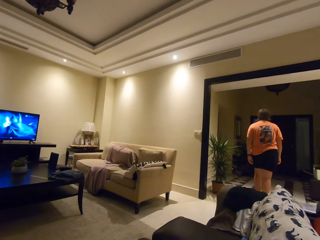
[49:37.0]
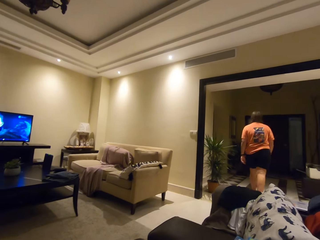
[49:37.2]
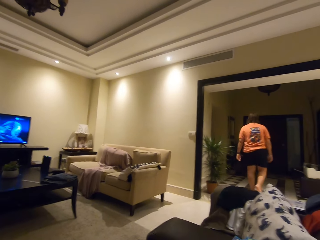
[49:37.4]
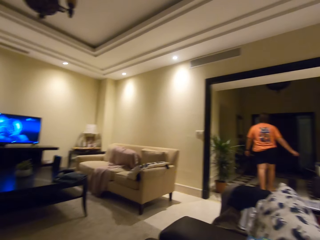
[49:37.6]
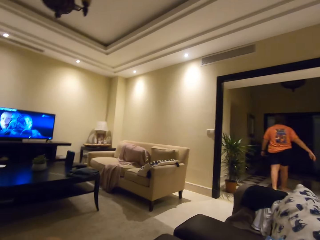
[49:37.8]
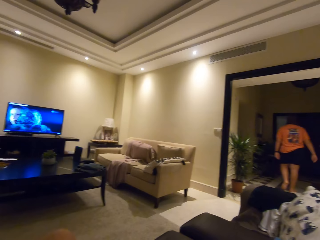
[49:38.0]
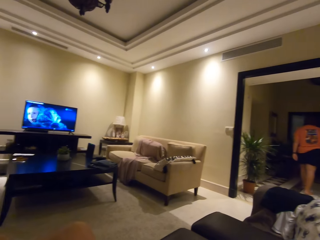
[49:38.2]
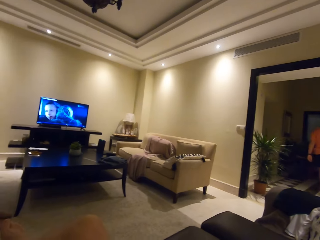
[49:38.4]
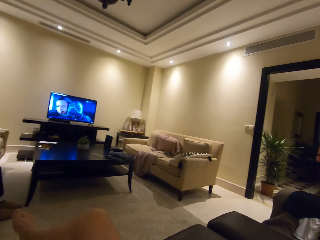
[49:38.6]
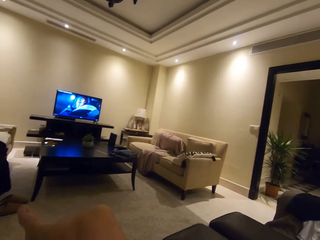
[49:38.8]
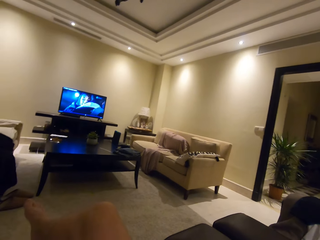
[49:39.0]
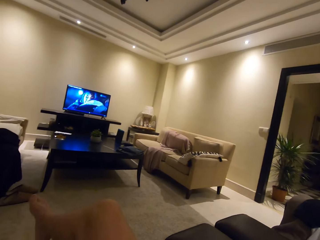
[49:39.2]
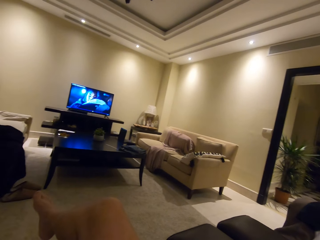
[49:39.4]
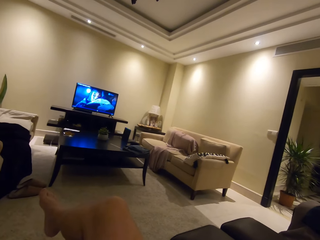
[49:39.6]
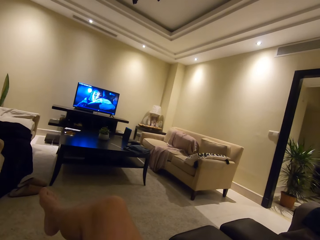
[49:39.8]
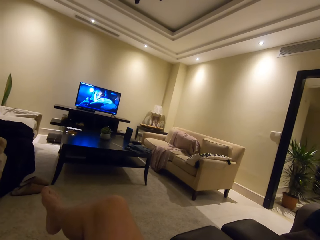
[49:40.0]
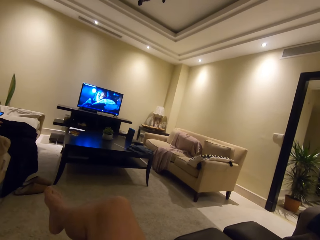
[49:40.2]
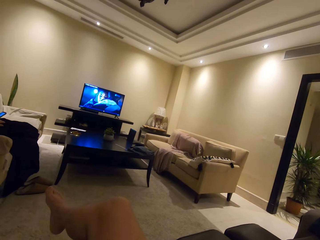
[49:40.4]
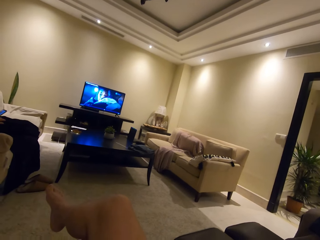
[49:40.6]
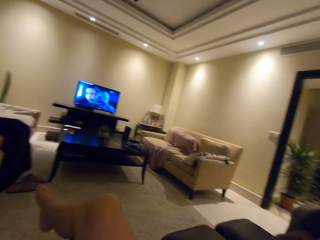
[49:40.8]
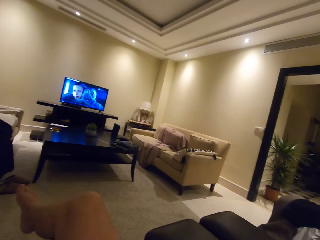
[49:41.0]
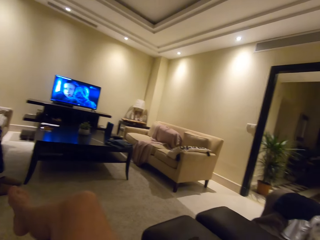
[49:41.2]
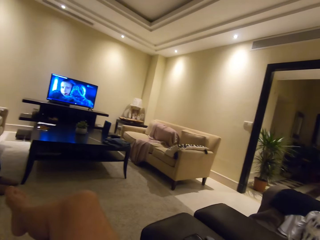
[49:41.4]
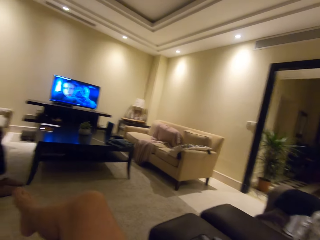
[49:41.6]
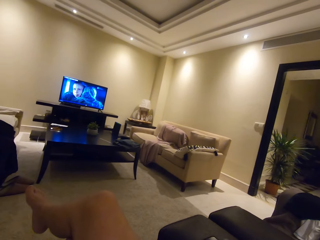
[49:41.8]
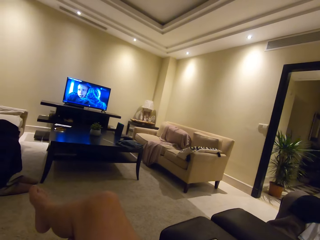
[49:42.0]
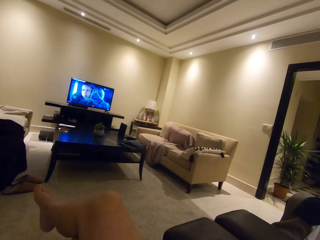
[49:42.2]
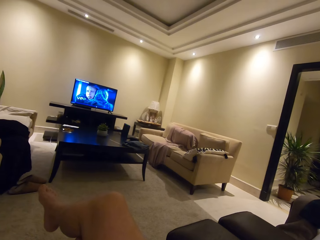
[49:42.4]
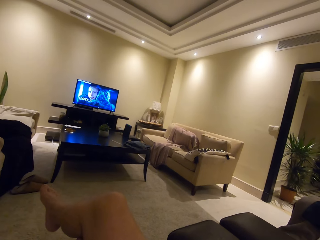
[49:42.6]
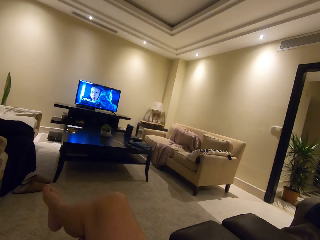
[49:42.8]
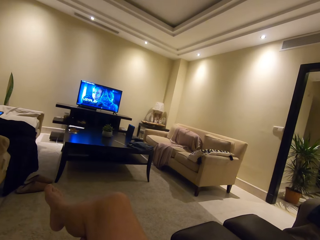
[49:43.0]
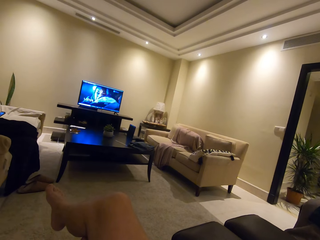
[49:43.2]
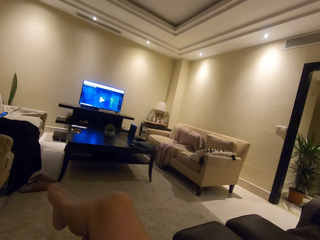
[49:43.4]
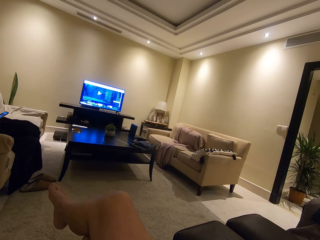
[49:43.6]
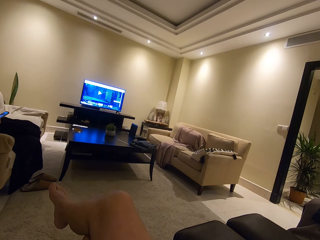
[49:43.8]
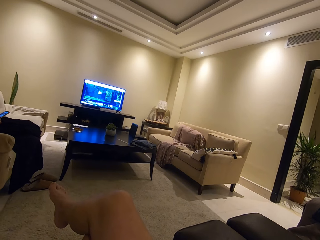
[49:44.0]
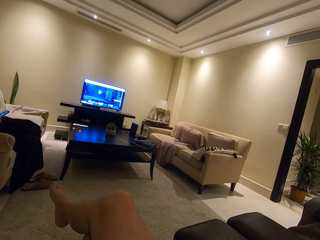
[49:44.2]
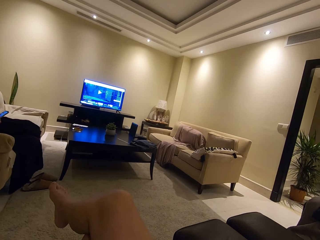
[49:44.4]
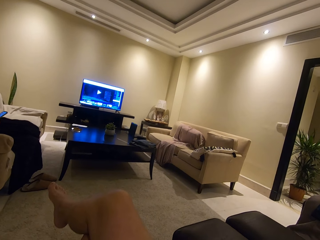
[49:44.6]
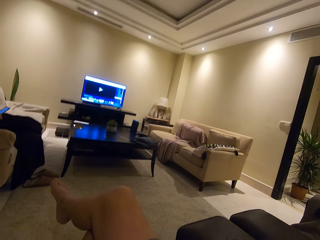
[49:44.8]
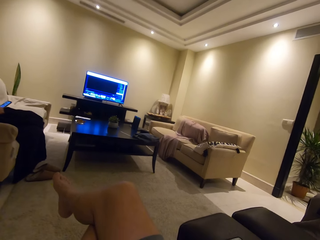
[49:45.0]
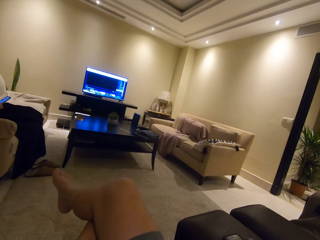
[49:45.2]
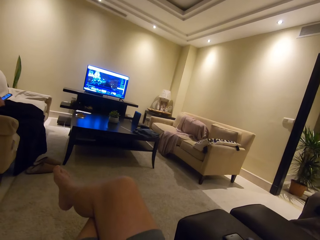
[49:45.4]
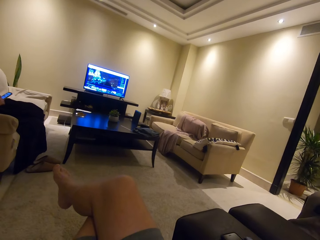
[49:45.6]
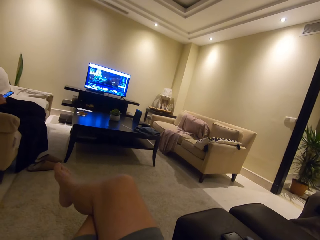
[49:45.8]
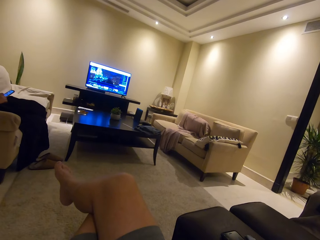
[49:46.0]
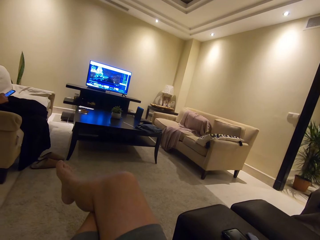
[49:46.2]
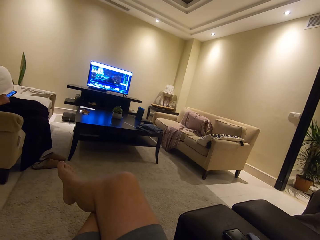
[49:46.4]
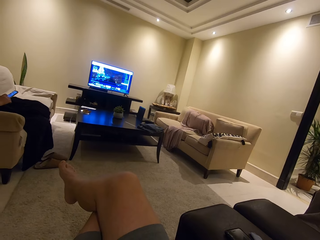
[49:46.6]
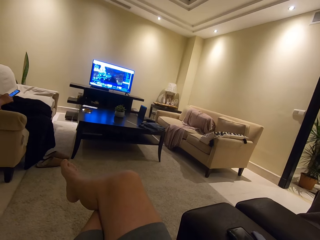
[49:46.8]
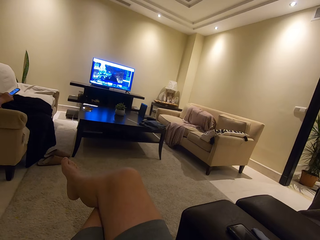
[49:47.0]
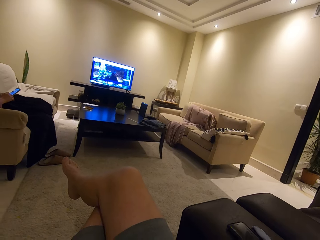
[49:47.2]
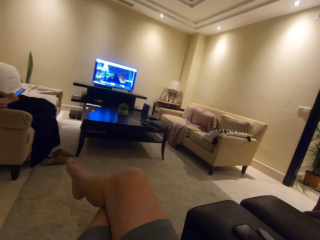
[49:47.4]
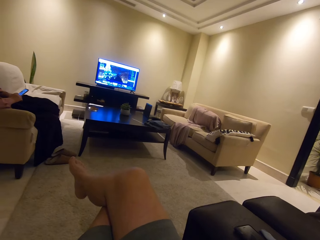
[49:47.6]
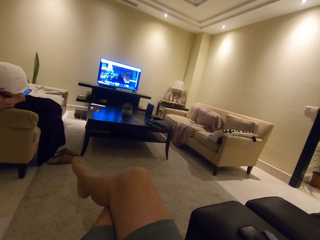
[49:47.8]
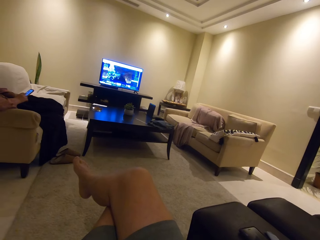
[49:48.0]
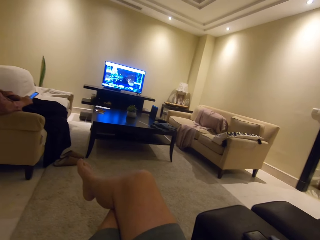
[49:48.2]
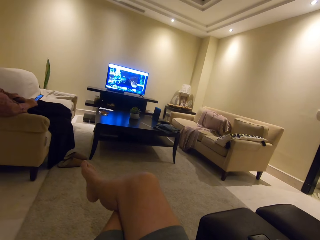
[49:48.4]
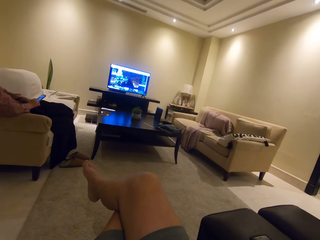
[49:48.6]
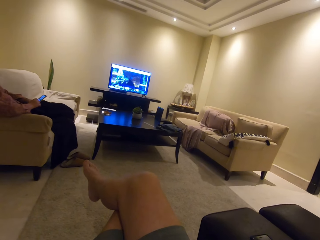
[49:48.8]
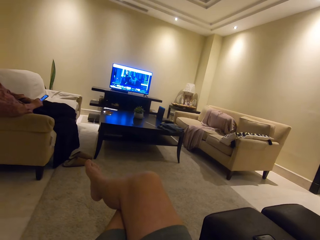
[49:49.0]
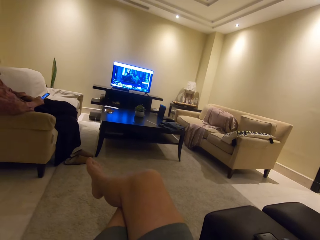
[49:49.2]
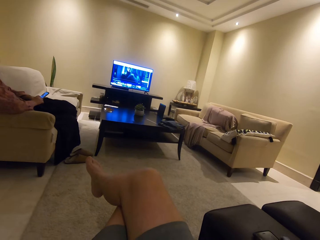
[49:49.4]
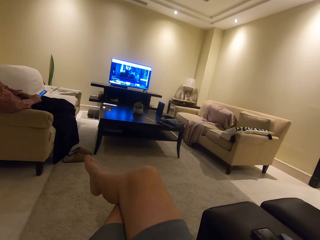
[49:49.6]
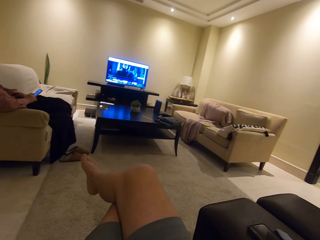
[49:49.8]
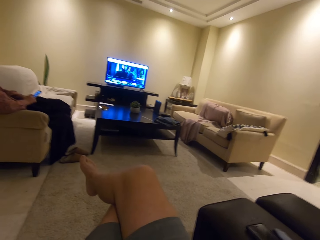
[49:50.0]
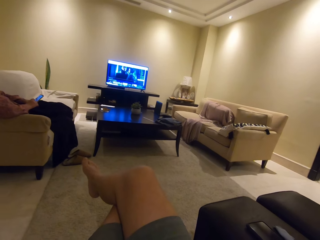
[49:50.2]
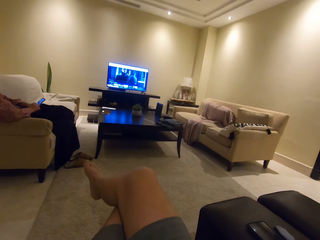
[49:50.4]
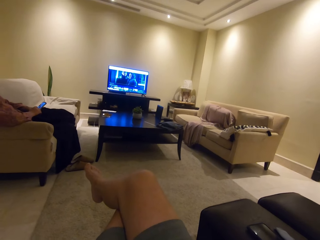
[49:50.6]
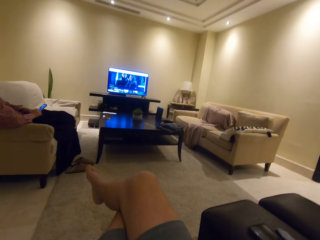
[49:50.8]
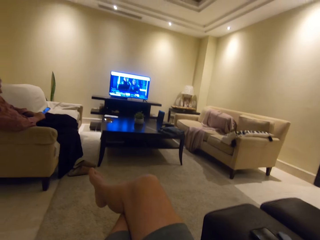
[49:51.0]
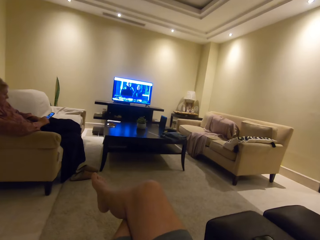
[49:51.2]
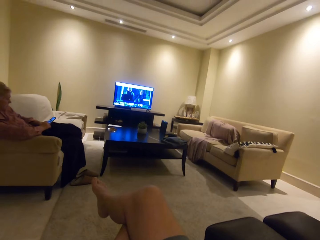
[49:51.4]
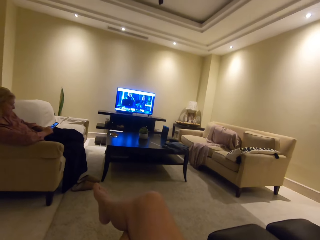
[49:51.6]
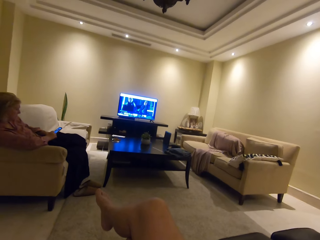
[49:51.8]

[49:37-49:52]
A girl walks forward. The girl gestures at the camera wearer. The camera wearer watches the television. They walk on the floor. A woman operates a phone. Another woman operates a phone.

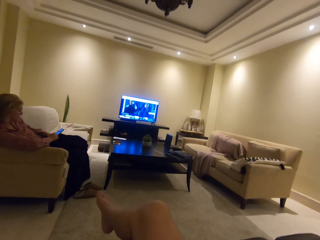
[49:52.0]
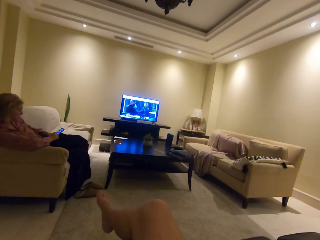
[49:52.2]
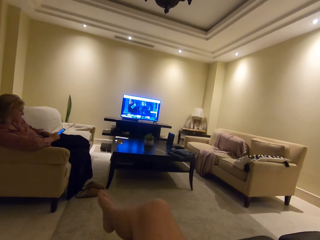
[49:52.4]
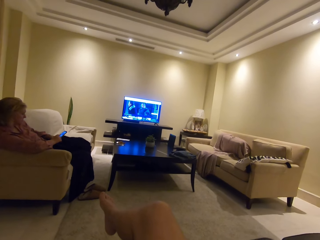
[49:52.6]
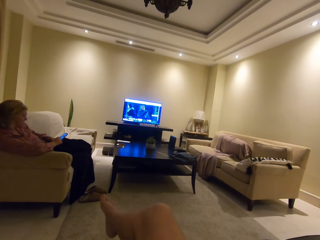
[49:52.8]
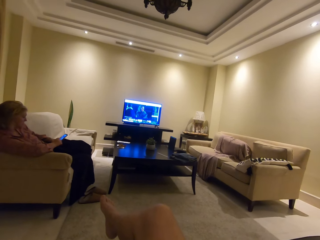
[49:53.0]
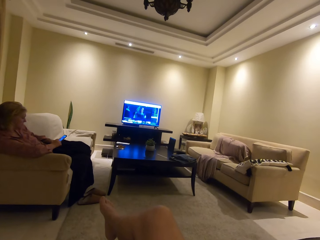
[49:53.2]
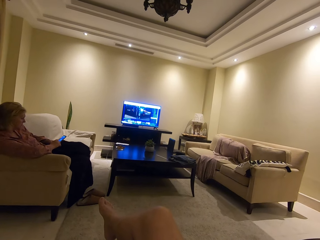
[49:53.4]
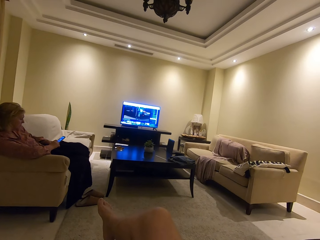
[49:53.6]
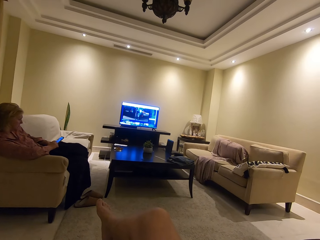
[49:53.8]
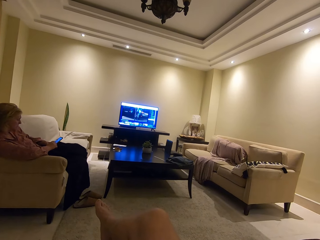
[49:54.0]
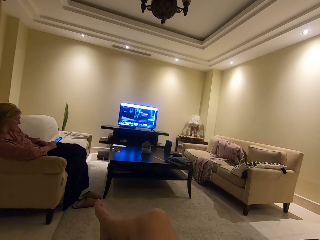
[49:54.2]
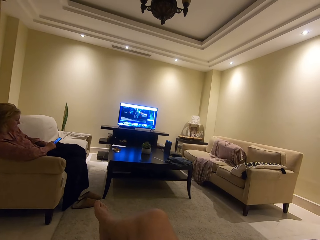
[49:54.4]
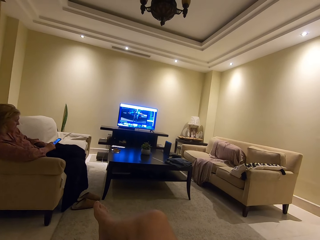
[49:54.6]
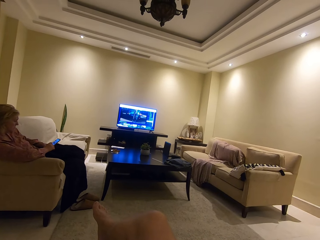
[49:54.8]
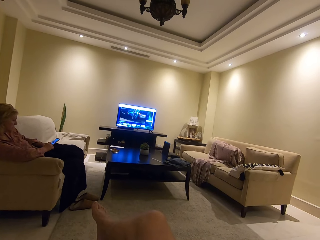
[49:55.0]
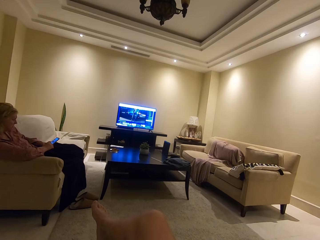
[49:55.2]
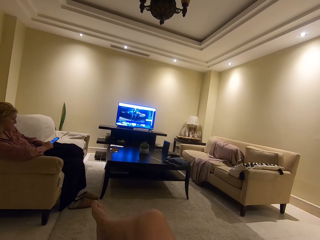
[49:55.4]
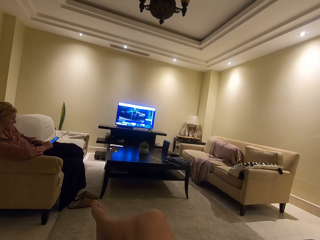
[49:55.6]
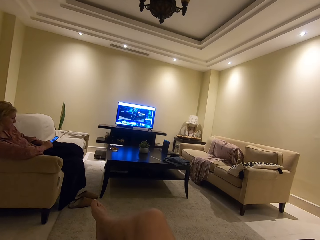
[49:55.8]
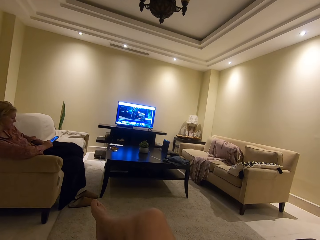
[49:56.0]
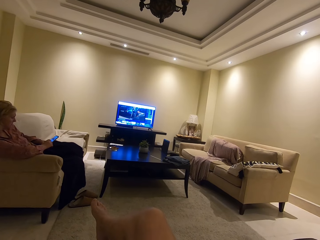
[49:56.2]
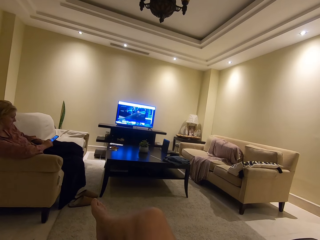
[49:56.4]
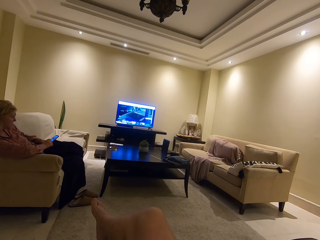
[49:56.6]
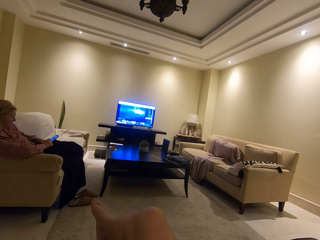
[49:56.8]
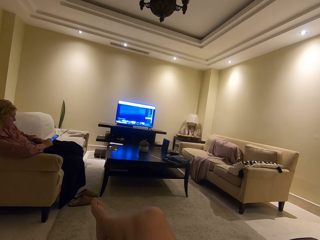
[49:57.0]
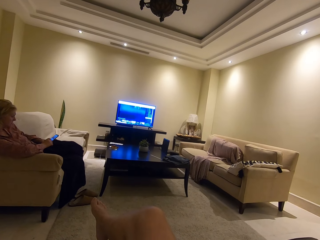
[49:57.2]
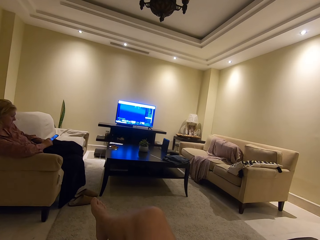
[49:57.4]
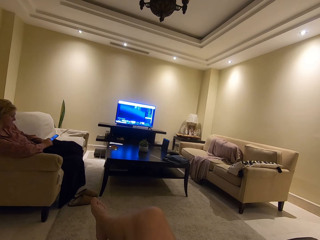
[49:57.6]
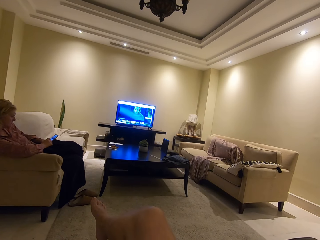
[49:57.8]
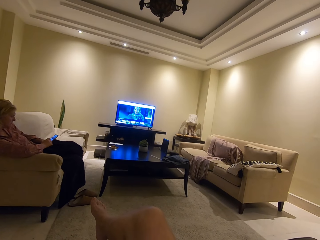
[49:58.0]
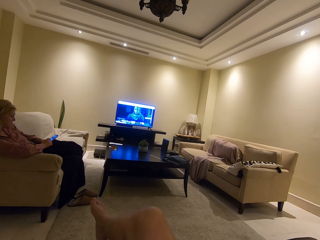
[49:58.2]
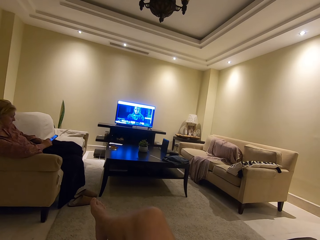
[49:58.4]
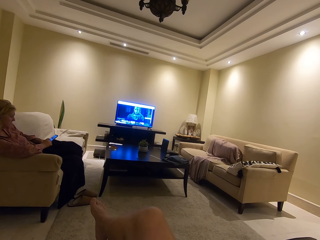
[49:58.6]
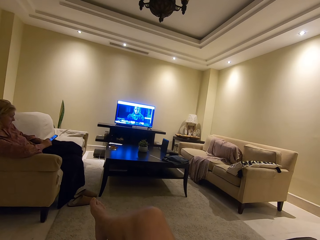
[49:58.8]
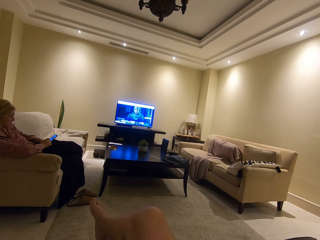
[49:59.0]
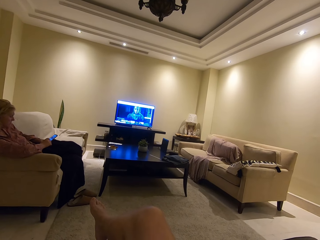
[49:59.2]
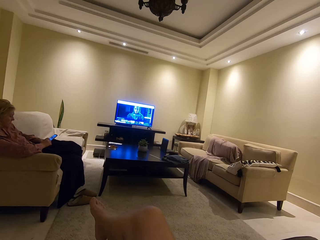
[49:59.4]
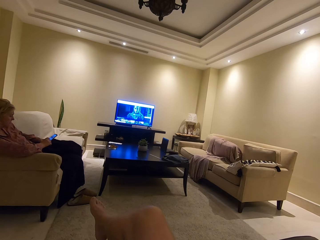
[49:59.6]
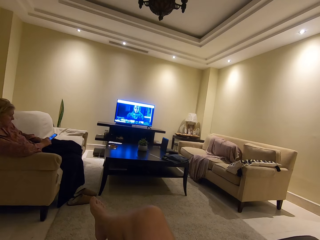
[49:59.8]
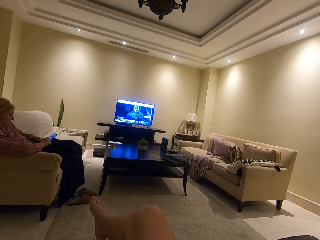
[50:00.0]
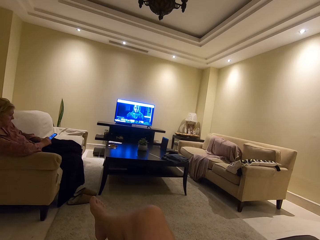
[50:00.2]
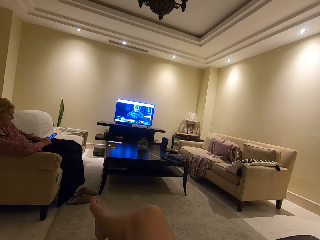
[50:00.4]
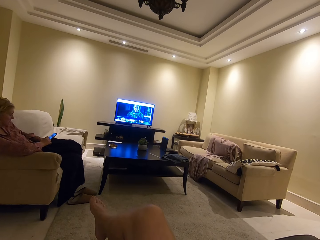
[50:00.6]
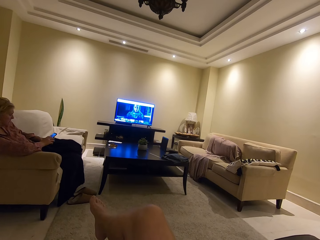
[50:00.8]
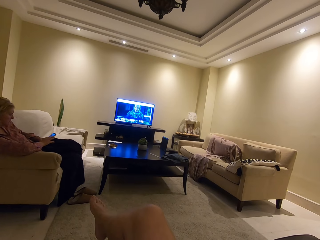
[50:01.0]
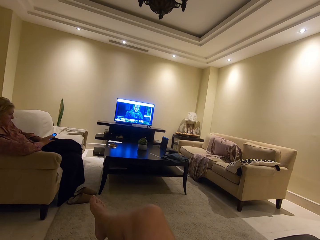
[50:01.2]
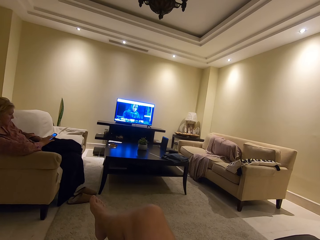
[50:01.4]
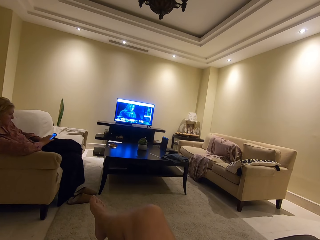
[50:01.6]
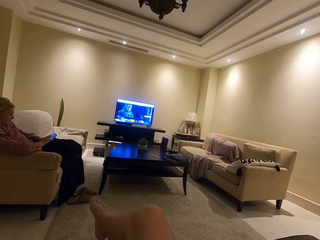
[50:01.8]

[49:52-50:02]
The camera wearer watches the television.
